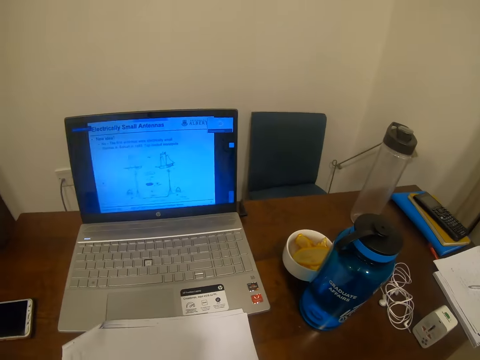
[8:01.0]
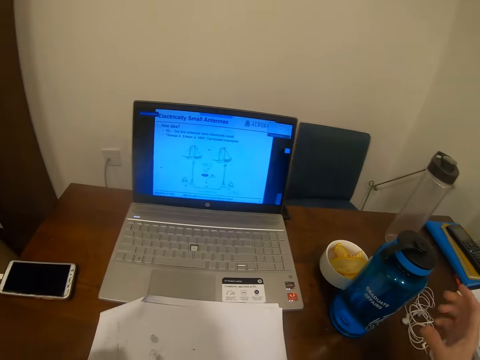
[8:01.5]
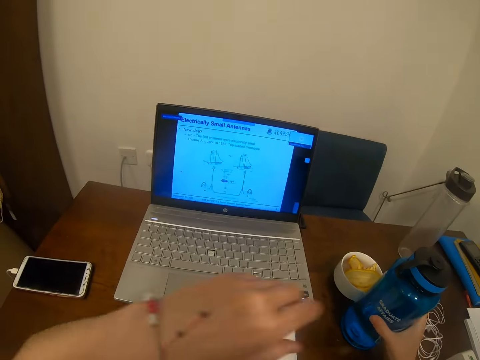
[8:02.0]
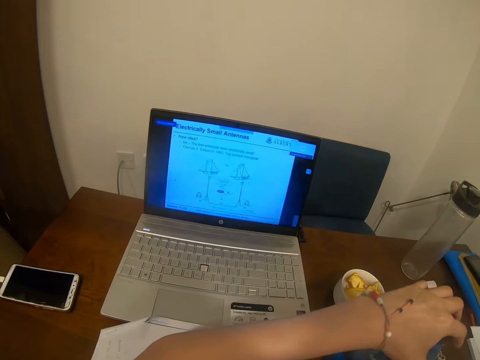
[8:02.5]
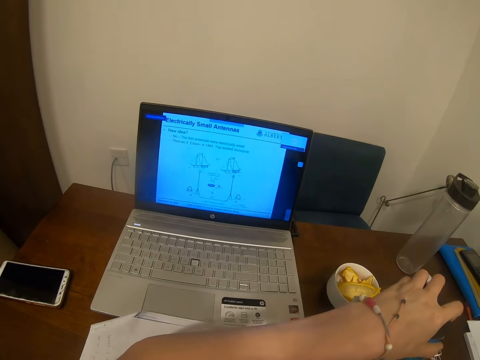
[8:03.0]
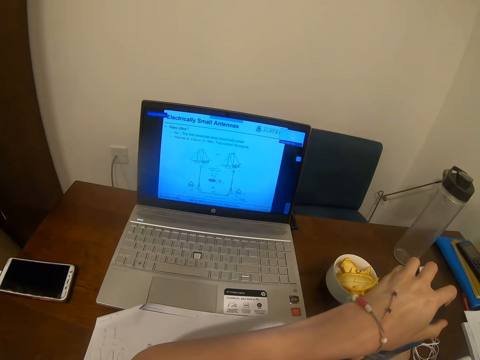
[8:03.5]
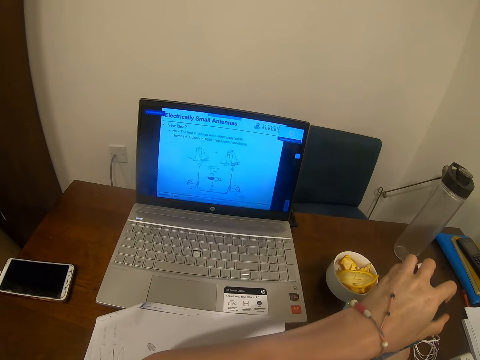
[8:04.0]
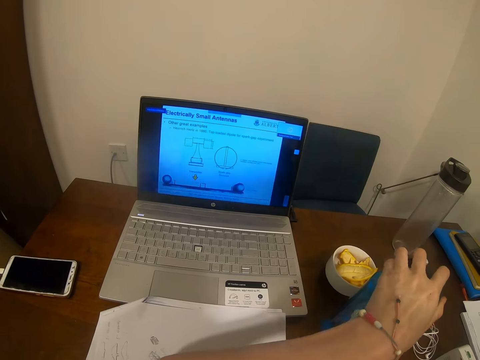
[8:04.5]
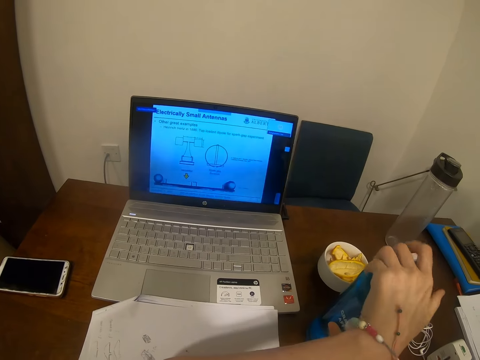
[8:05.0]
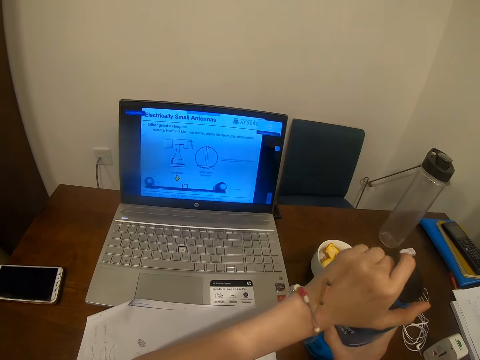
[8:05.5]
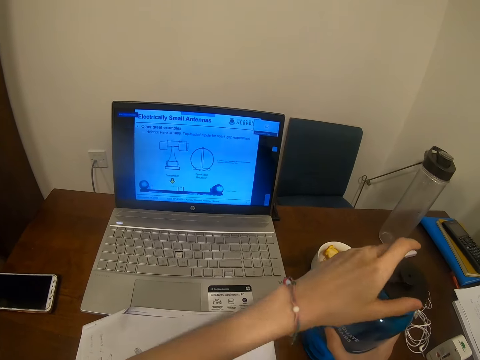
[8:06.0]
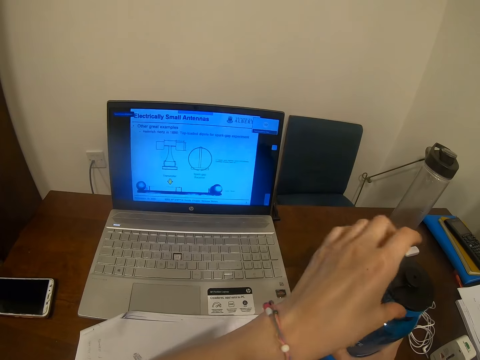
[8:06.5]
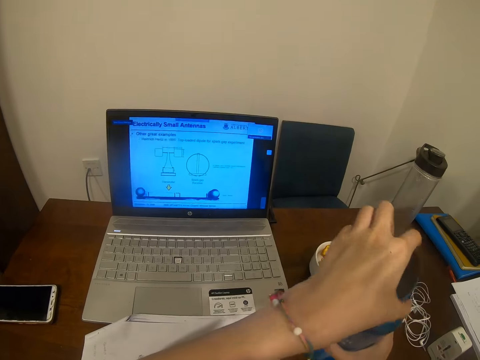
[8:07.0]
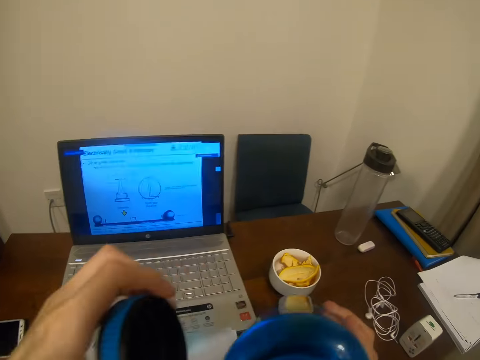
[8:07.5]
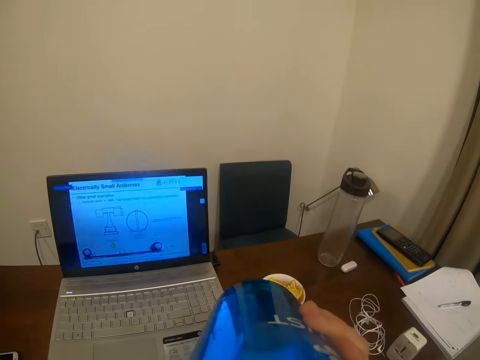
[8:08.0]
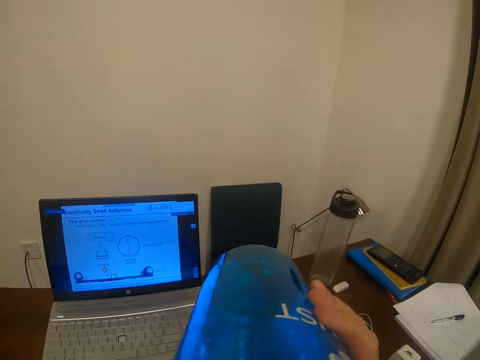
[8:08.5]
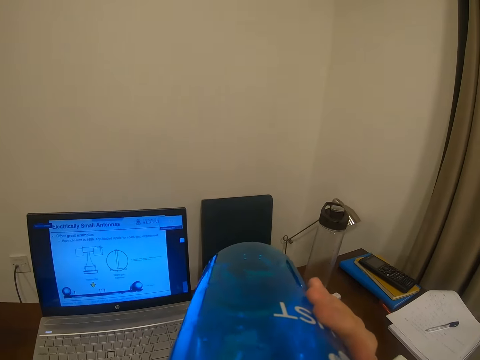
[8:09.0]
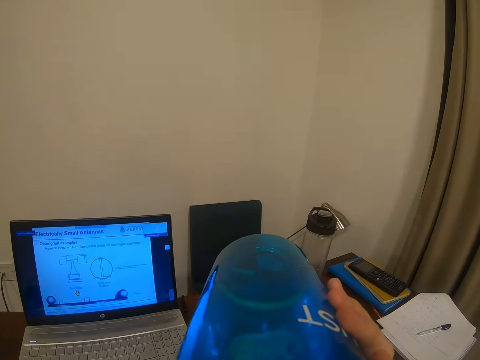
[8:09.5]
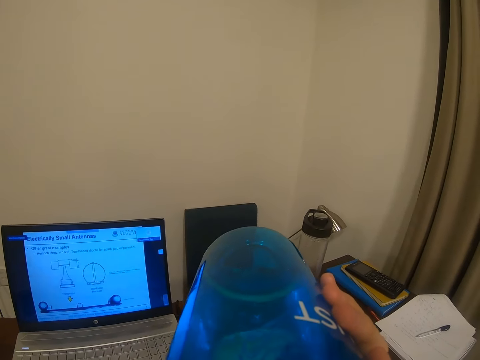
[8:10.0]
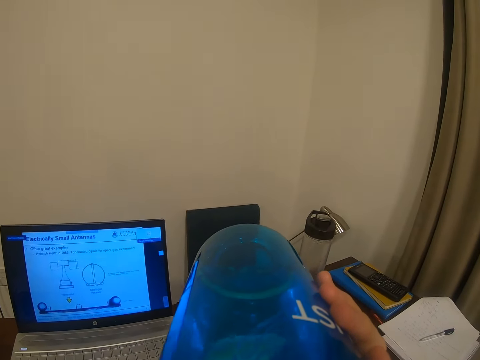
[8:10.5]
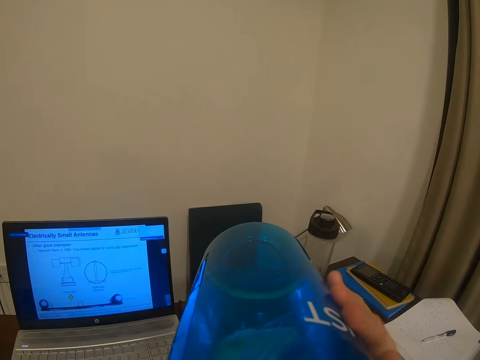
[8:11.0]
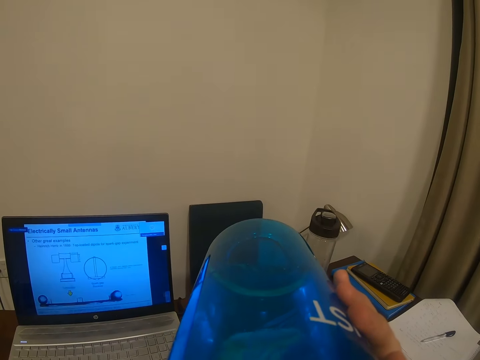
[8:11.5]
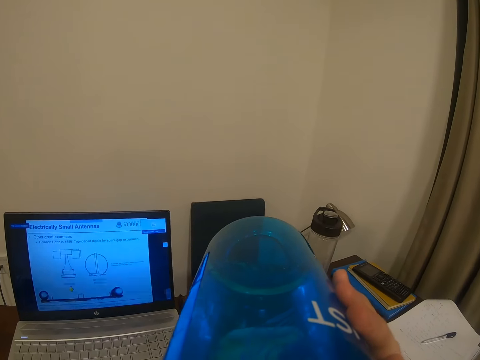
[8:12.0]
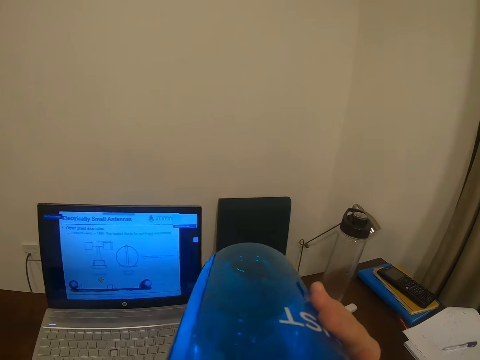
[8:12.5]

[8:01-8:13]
The camera wearer holds the bottle. They open the water bottle. They drink the water.

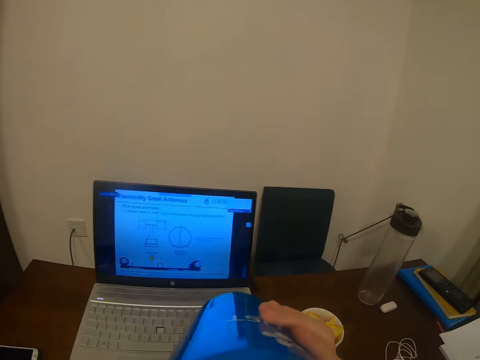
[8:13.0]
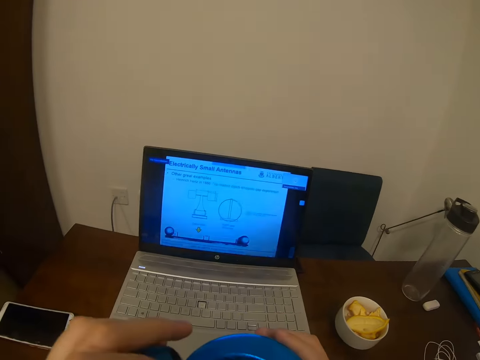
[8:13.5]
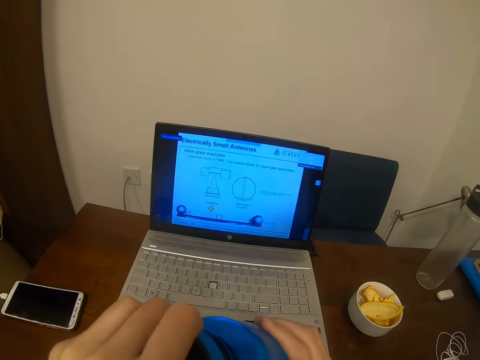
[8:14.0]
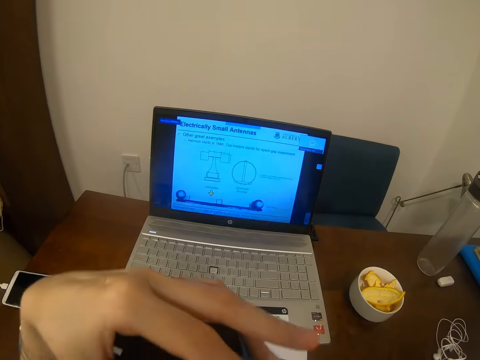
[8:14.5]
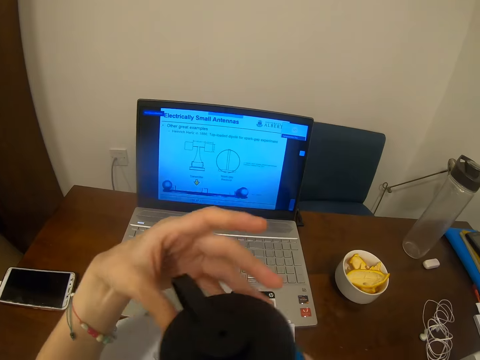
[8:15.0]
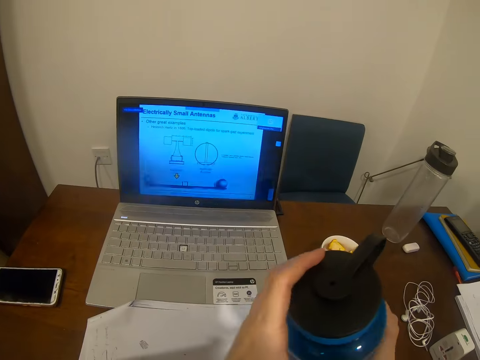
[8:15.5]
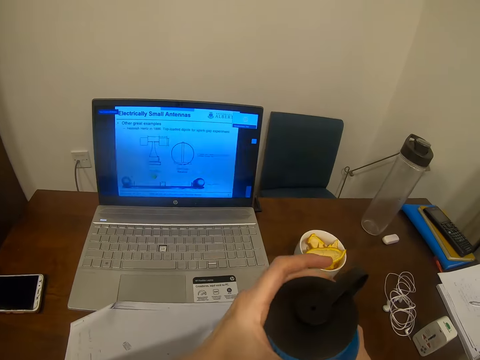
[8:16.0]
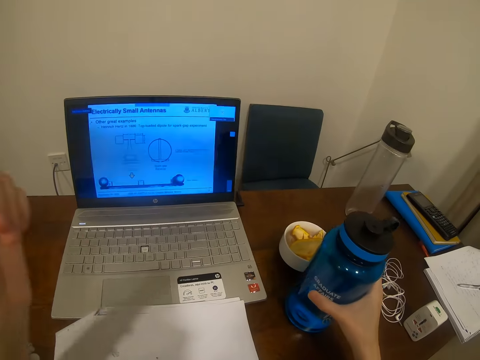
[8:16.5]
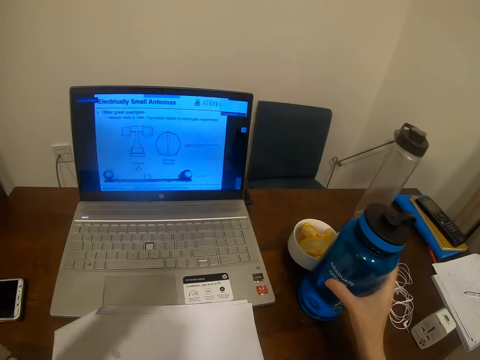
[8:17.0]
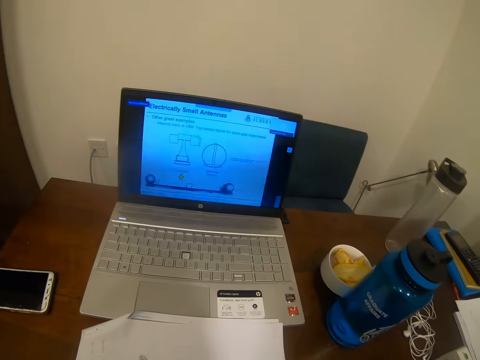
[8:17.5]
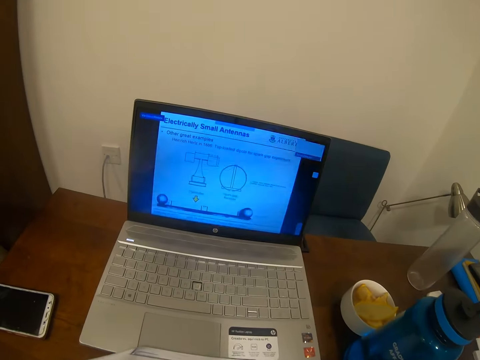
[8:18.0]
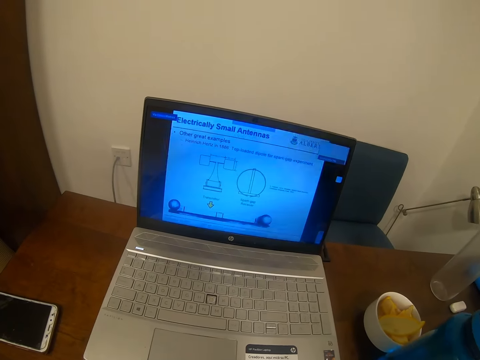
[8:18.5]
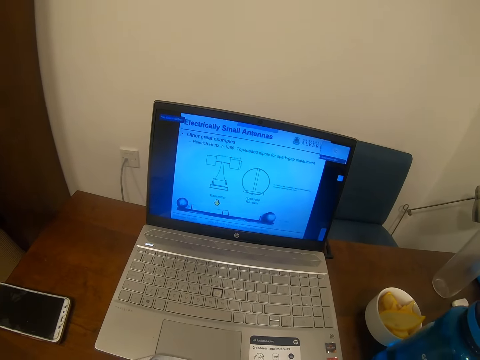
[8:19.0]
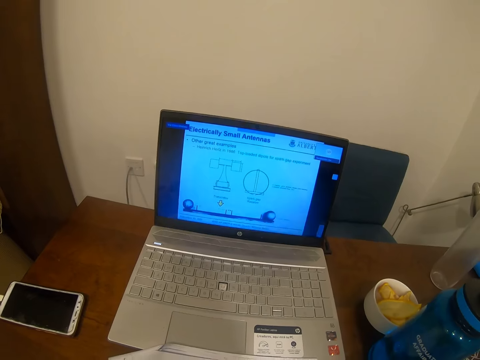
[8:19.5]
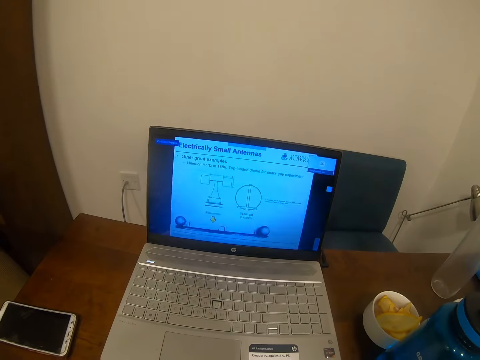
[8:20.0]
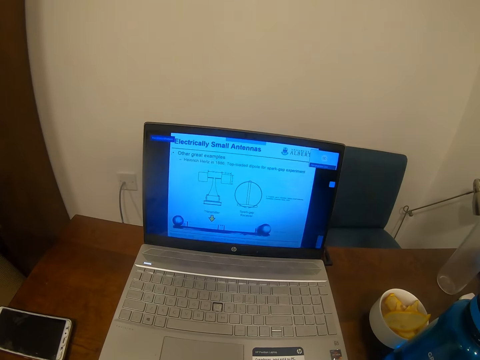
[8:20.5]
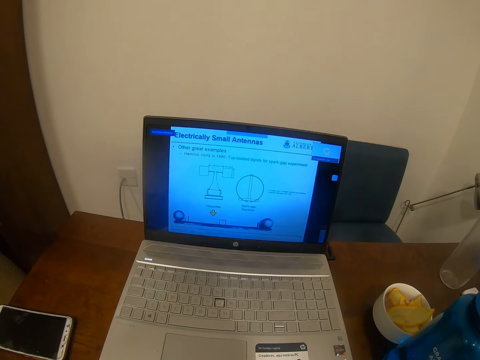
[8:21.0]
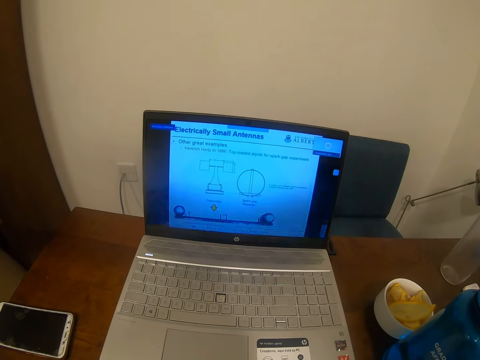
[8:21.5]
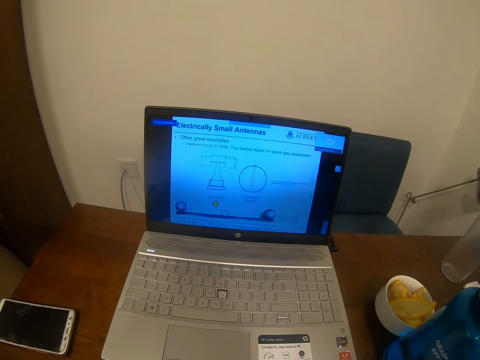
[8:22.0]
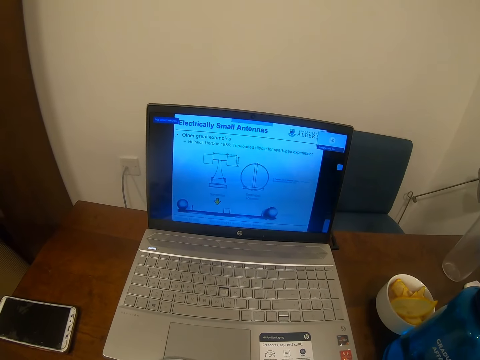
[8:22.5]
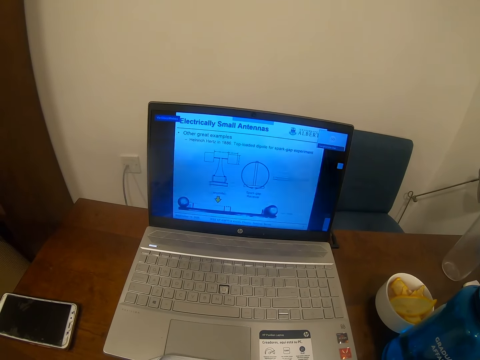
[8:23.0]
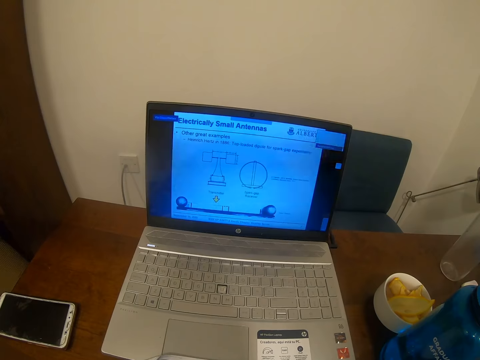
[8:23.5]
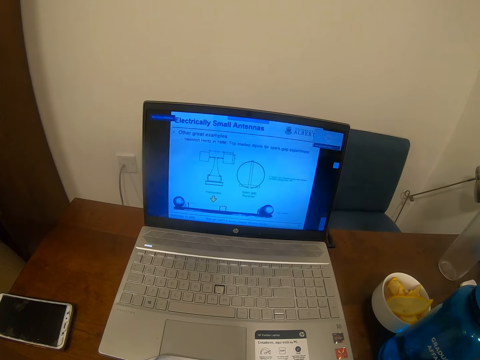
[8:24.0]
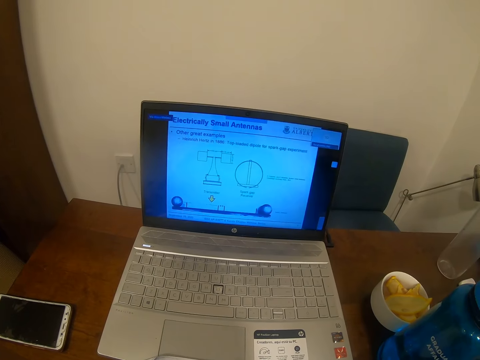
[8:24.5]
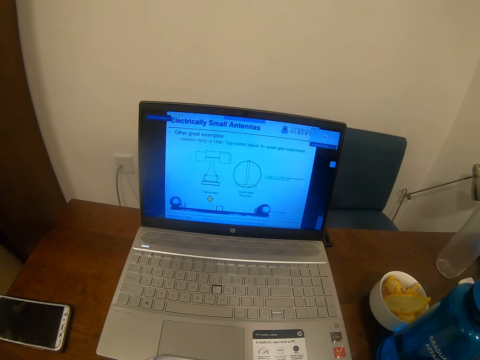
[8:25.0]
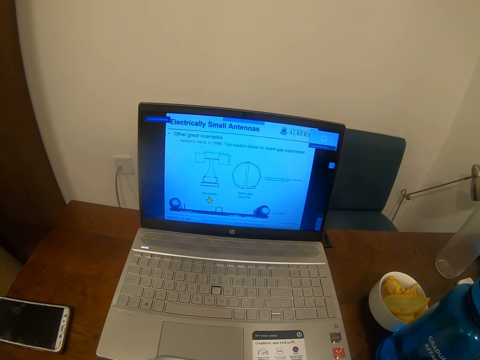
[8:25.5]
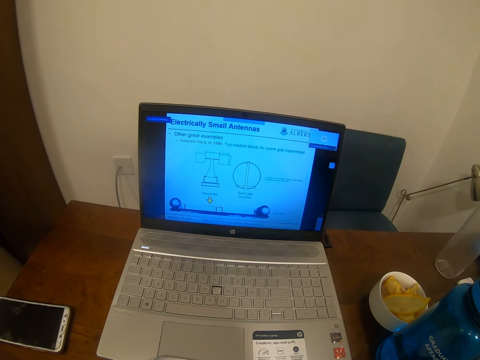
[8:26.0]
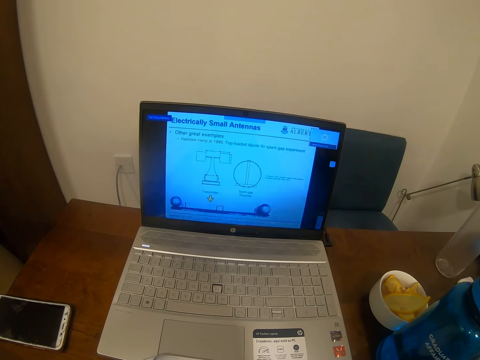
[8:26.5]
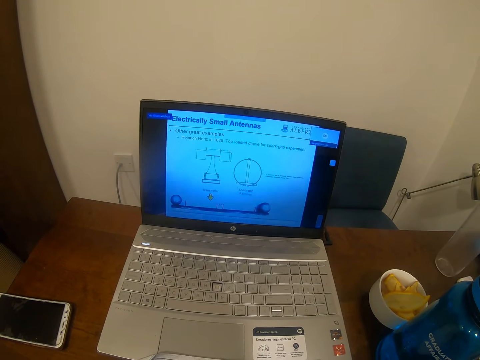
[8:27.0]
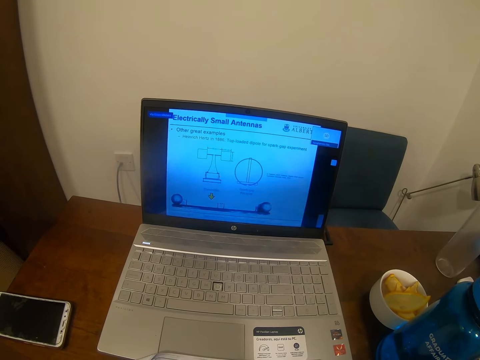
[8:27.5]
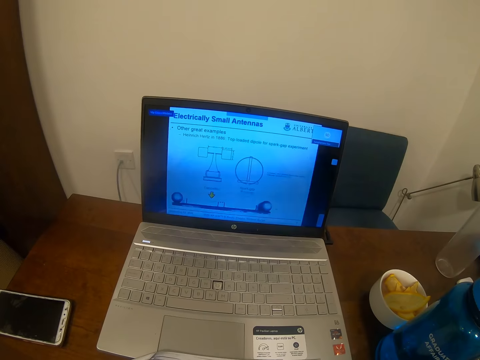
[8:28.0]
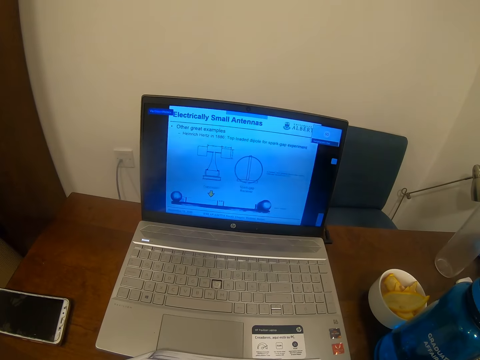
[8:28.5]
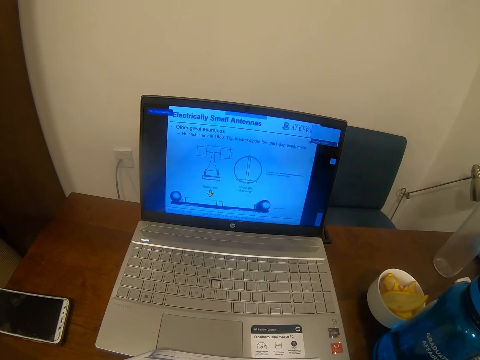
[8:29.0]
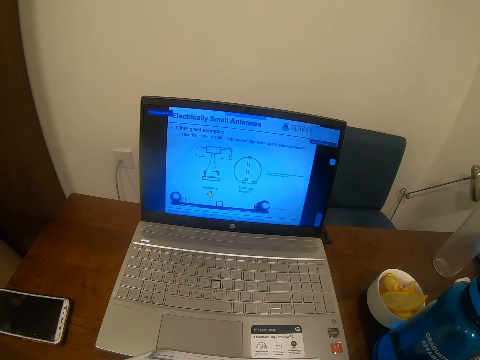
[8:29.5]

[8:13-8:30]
The camera wearer closes the water bottle. They drop the bottle and put the bottle on the table. They look at the laptop. They look at the laptop again.
